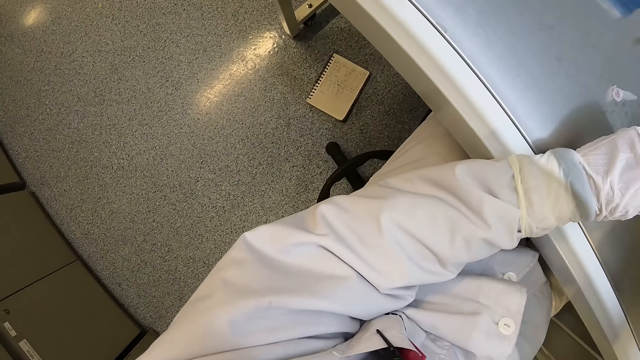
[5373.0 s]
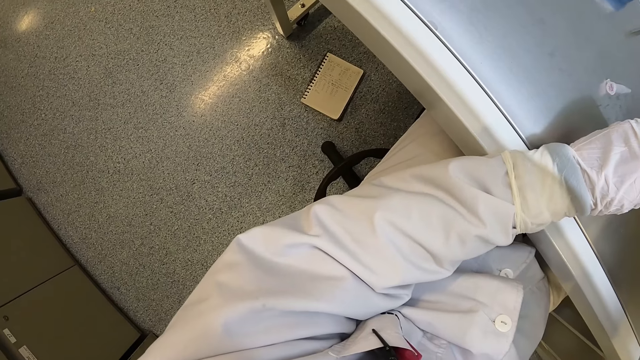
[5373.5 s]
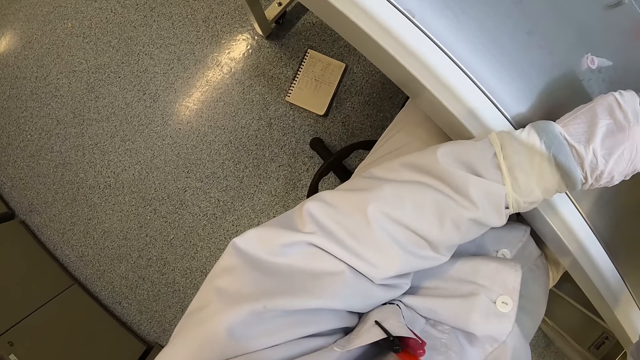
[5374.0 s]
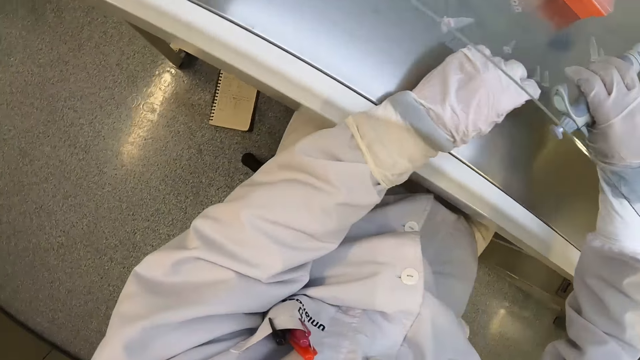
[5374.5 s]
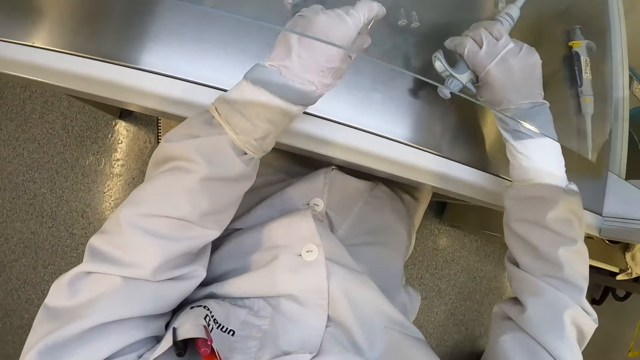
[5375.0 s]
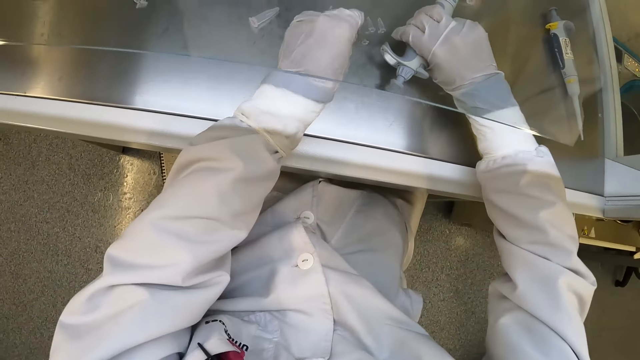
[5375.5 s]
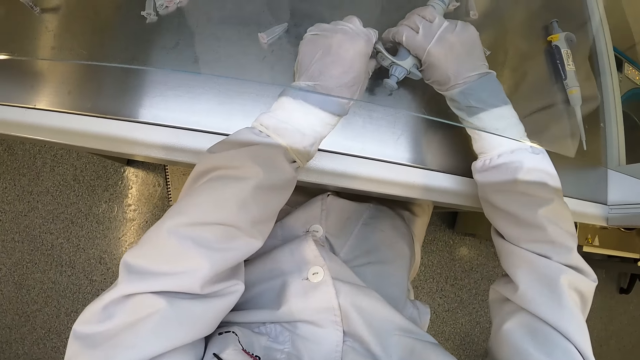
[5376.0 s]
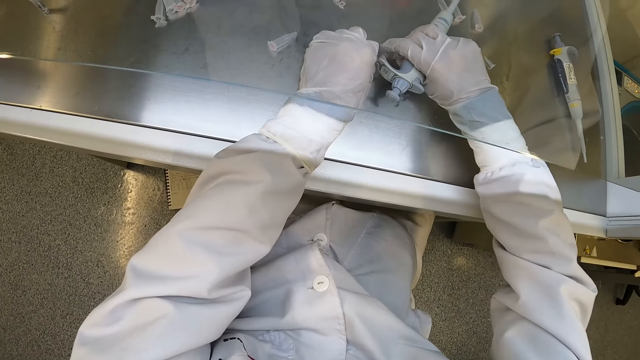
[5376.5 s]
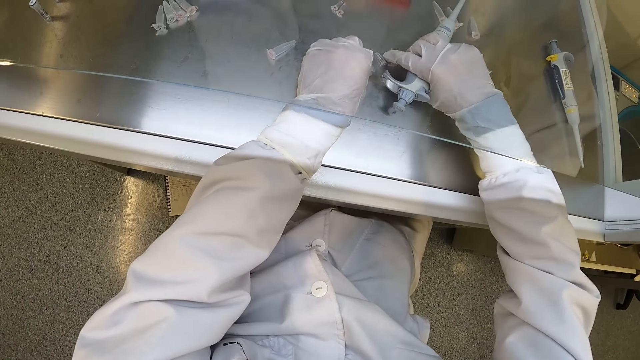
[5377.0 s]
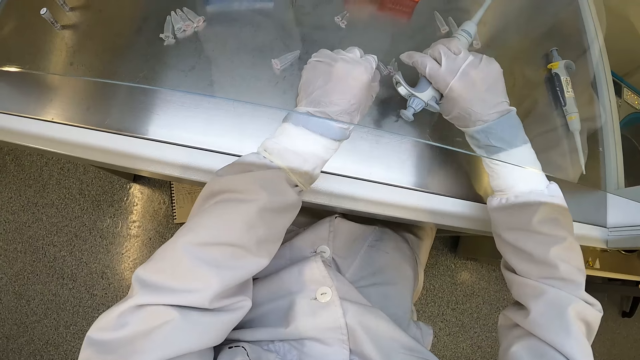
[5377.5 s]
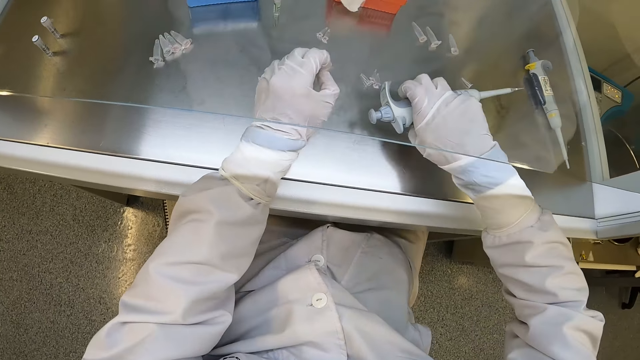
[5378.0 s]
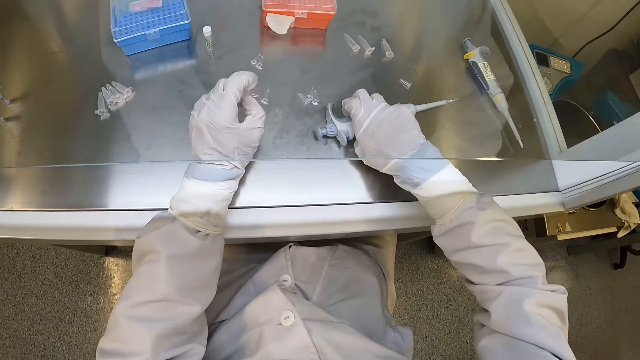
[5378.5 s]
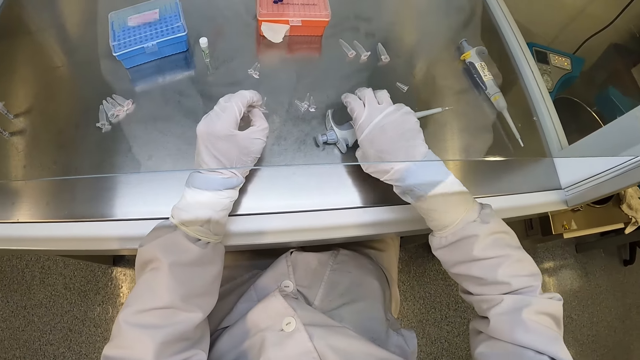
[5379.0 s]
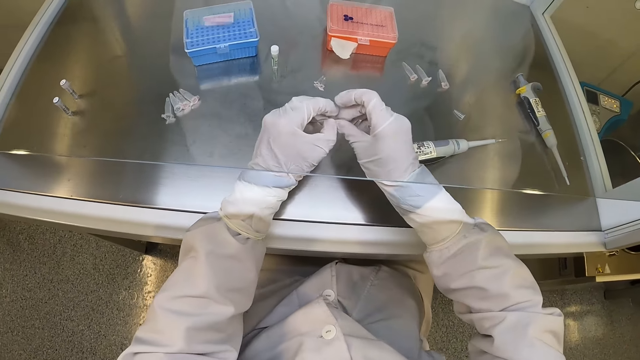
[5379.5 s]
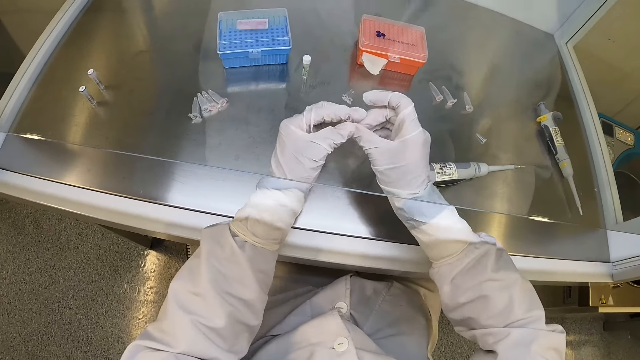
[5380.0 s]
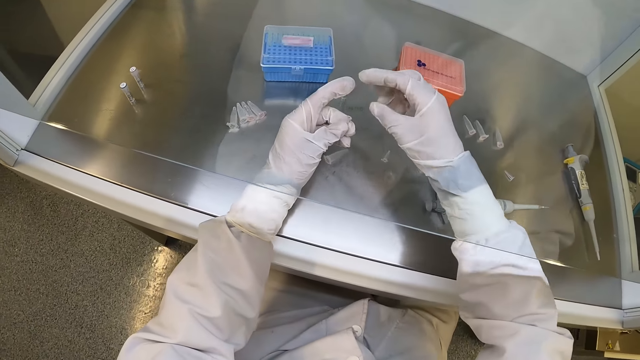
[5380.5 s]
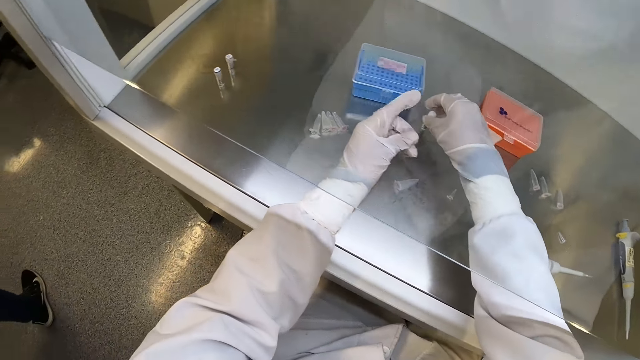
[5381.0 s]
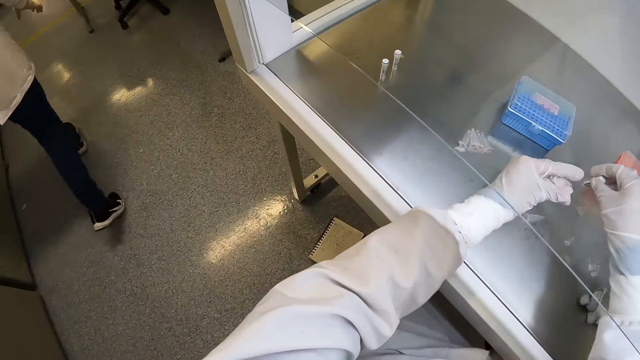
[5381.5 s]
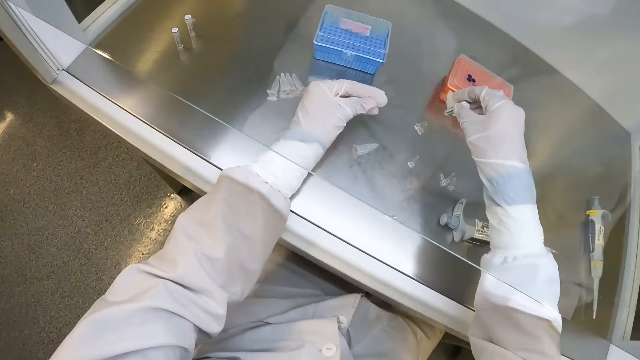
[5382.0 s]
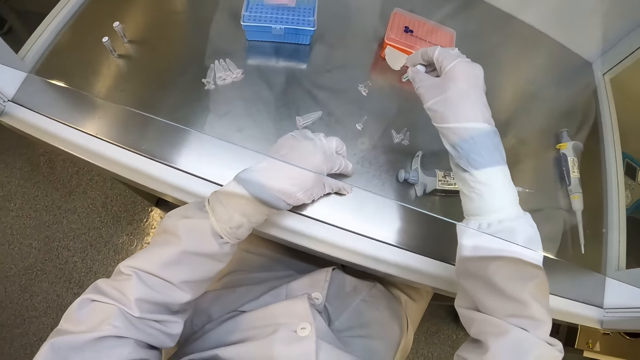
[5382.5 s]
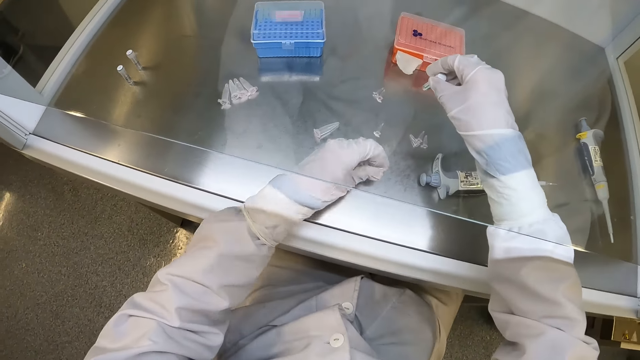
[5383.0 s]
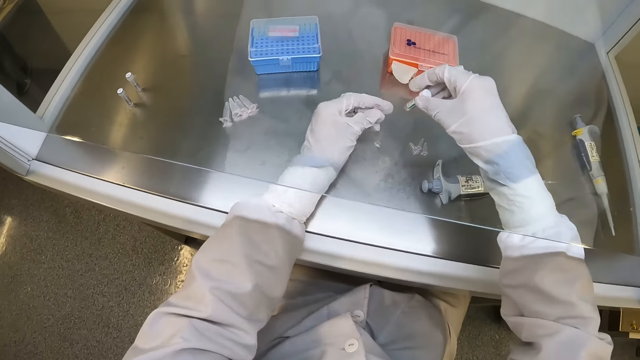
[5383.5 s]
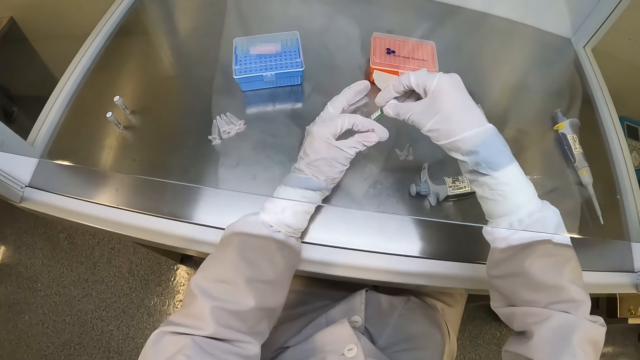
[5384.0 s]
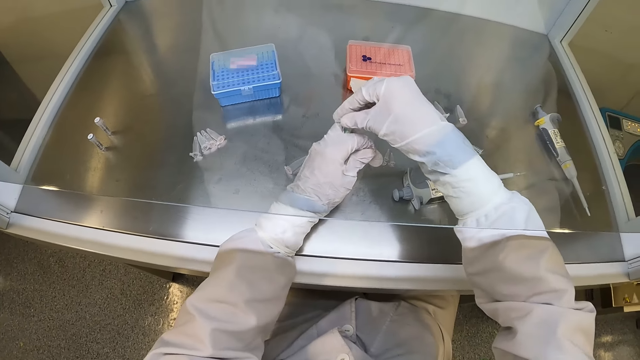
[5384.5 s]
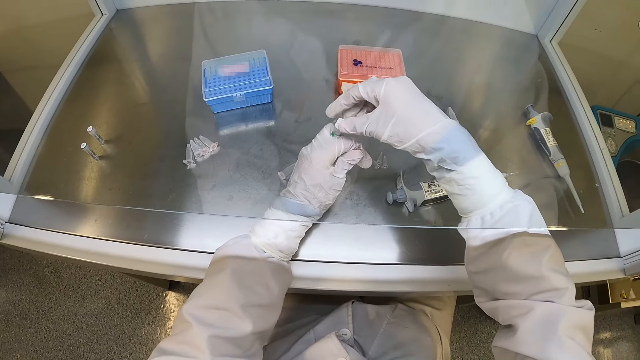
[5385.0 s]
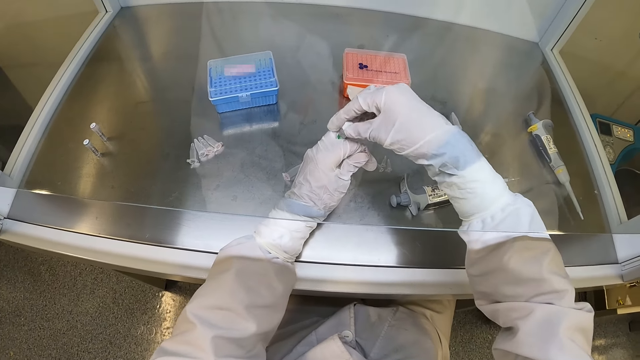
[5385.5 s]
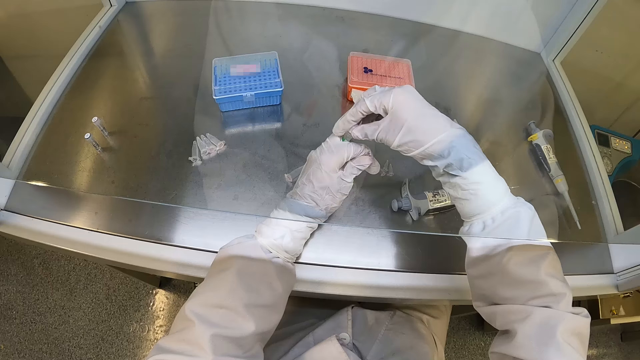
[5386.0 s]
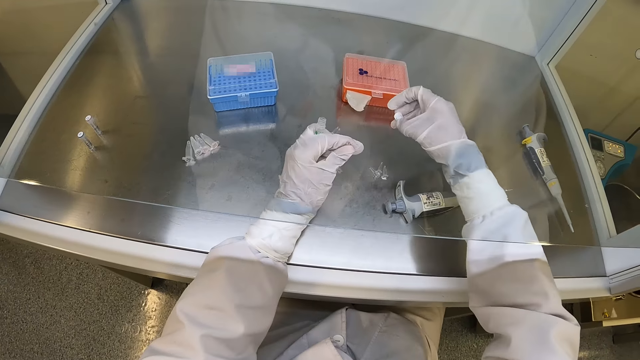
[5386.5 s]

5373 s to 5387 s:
The camera wearer places the bottle on the table. He adjusts the bottles on the table. He picks a plastic tube from the cabinet with his left hand. He places the micropipette in his right hand on the cabinet. He touches the plastic tube in his left hand with his right hand. He holds the bottle with his hand. He picks the glass tube on the cabinet with his right hand. He drops the plastic tube in his left hand on the cabinet. He picks the plastic tube on the cabinet with his left hand. He passes the glass tube from his right hand to his left hand. He opens the glass tube in his left hand with his right hand.

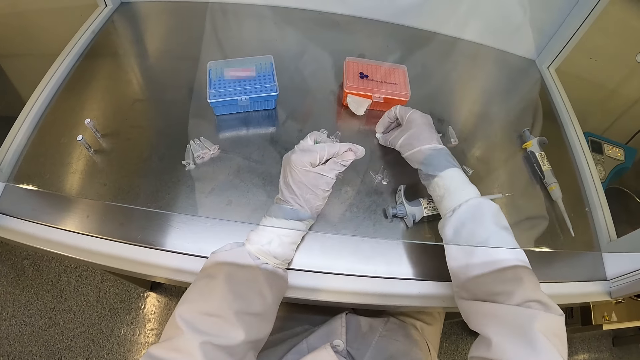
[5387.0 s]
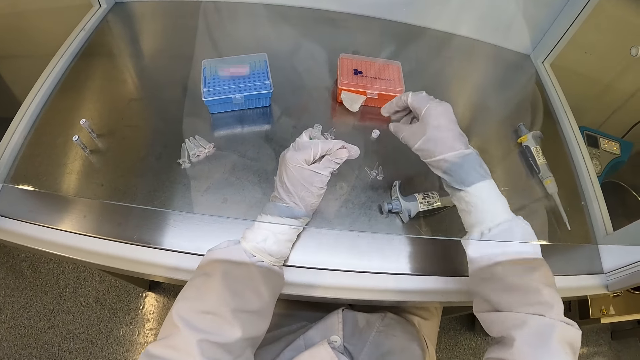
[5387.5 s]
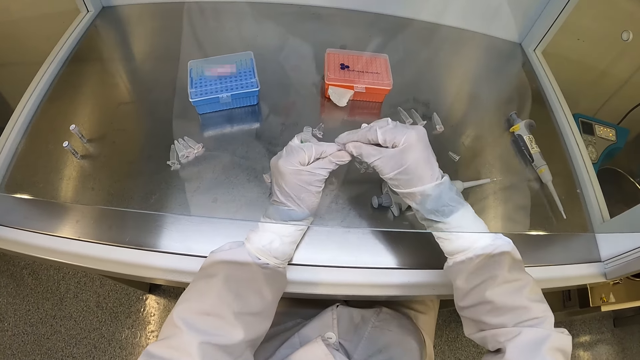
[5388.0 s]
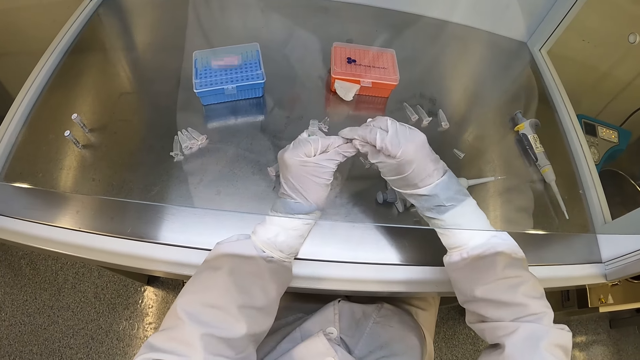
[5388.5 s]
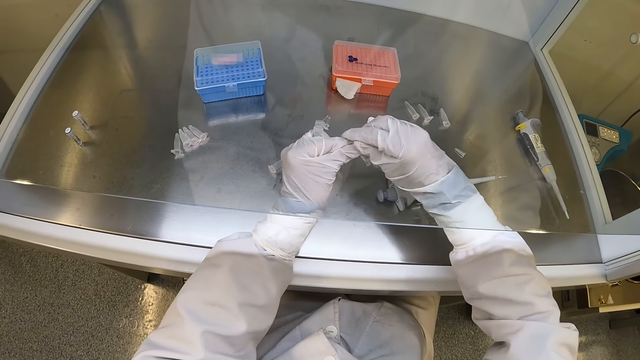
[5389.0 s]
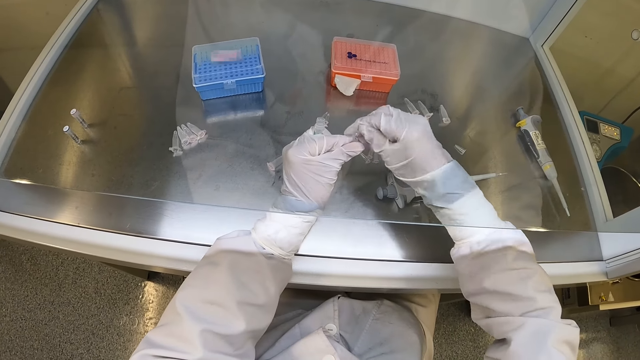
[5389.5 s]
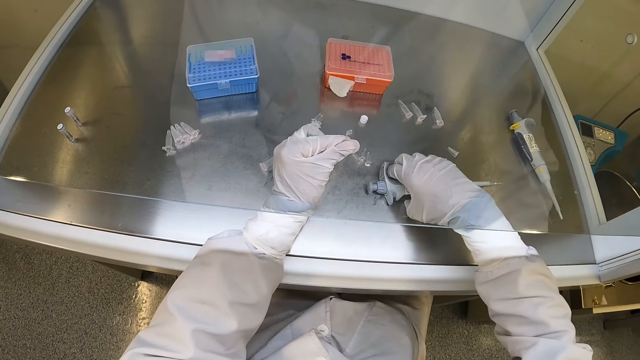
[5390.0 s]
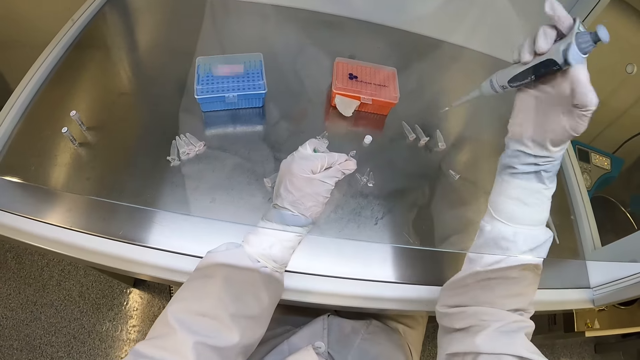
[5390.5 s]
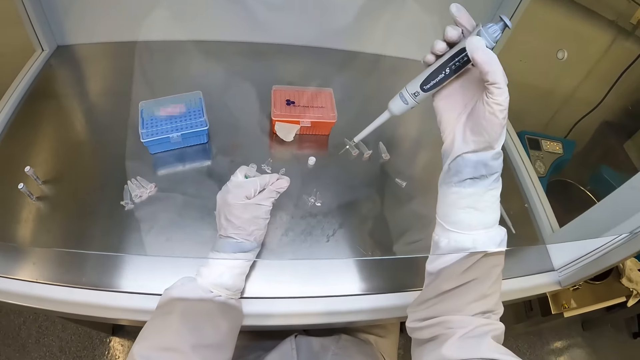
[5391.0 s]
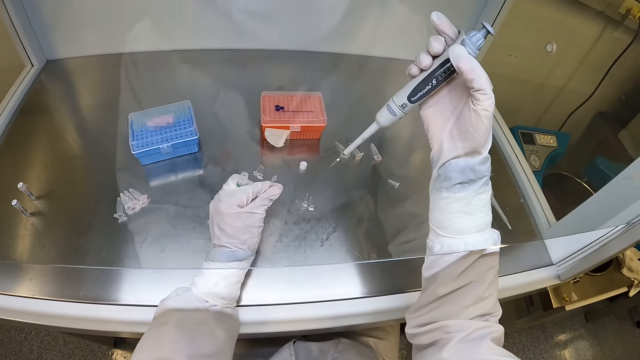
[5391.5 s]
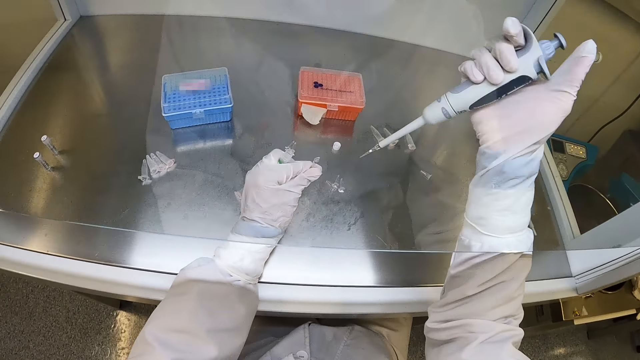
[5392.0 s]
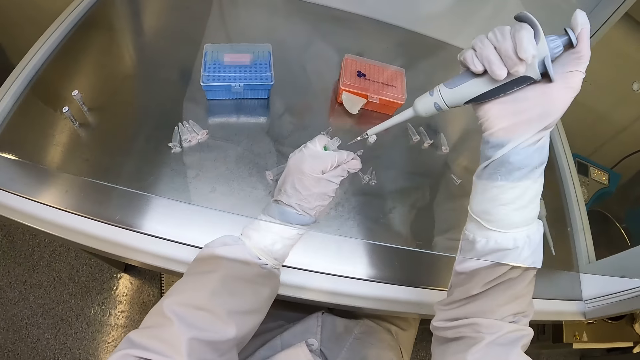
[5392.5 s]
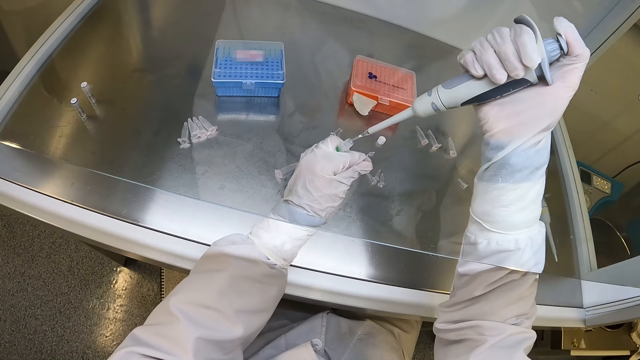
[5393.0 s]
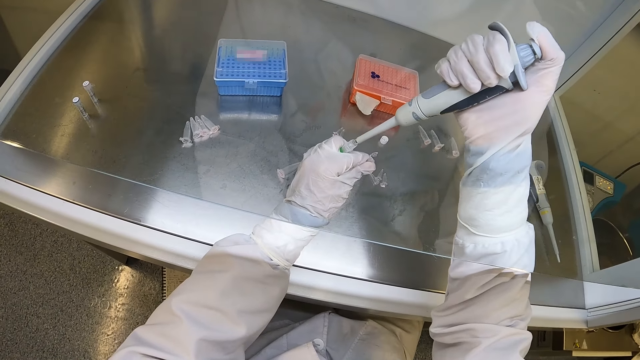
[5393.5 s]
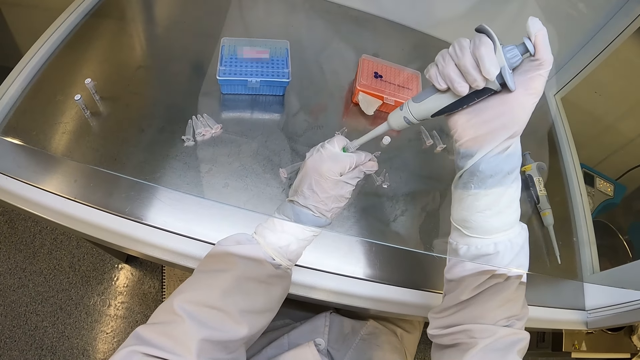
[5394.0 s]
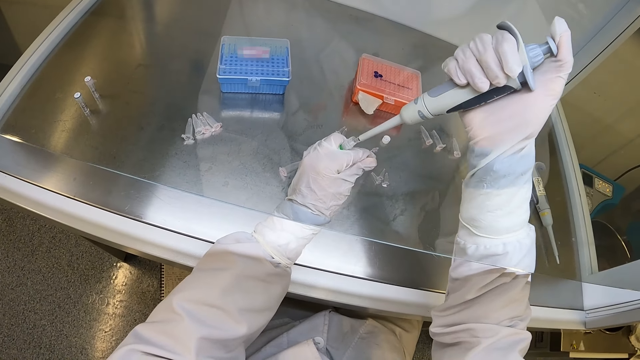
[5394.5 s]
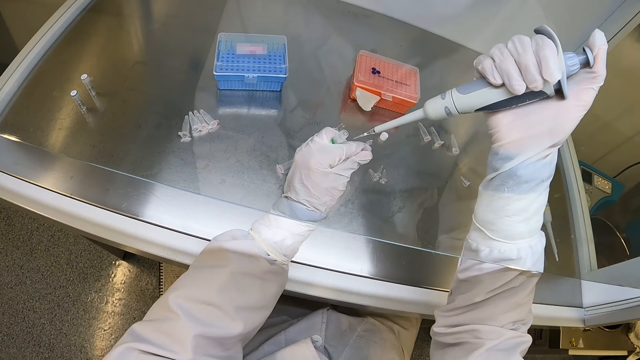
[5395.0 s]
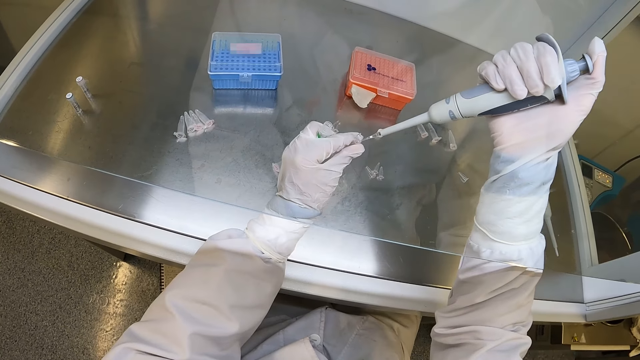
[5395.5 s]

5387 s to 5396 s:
The camera wearer places the glass tube cap on the cabinet with his right hand. He opens the plastic tube or bottle in his left hand with his right hand. He picks the micropipette or syringe on the cabinet with his right hand. He squeezes the plunger button of the micropipette with his right hand. He dips the syringe in the bottle. He takes chemical solution from the glass tube in his left hand with the micropipette in his right hand.
